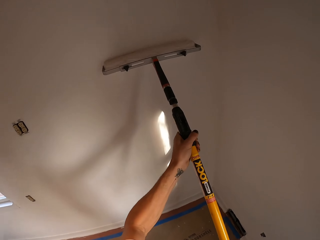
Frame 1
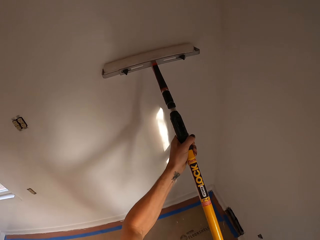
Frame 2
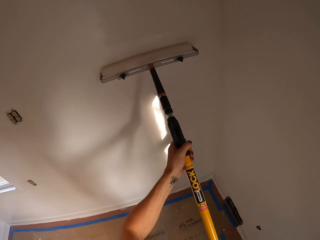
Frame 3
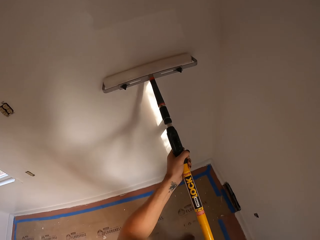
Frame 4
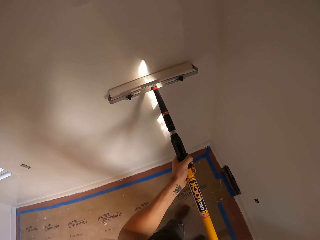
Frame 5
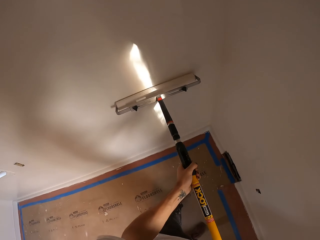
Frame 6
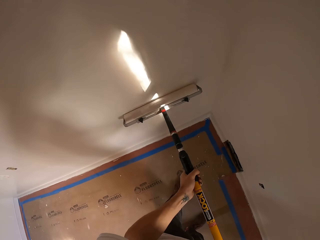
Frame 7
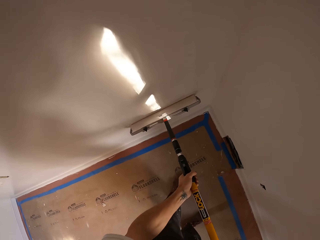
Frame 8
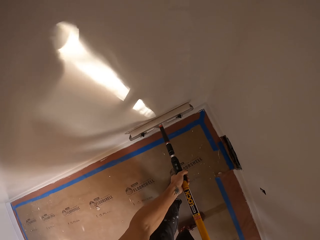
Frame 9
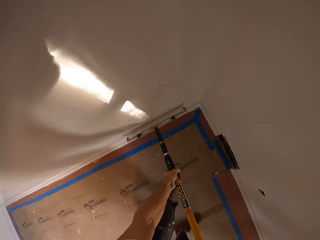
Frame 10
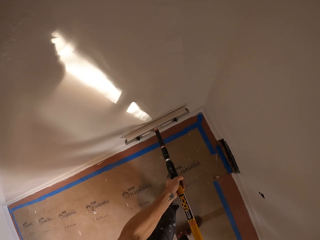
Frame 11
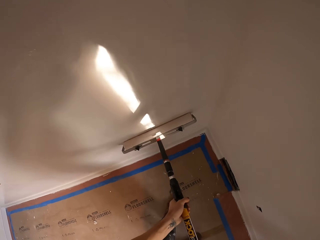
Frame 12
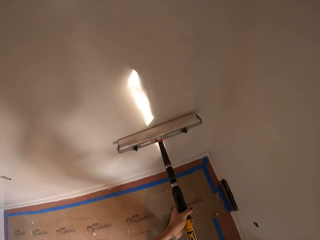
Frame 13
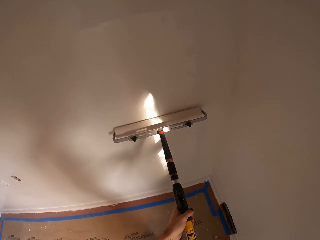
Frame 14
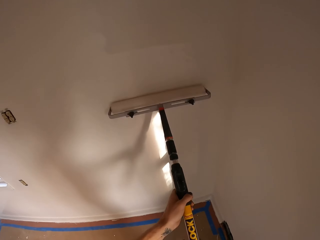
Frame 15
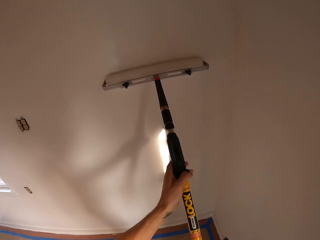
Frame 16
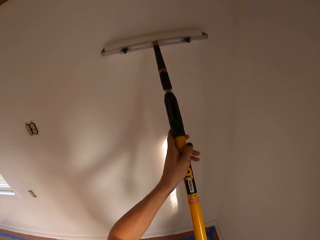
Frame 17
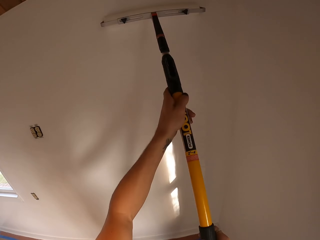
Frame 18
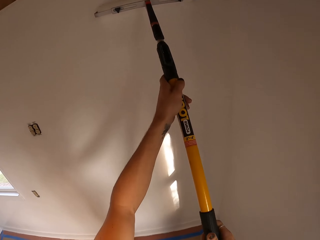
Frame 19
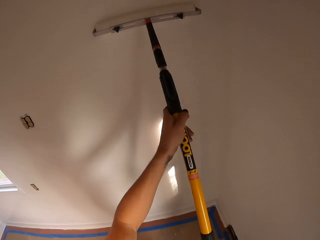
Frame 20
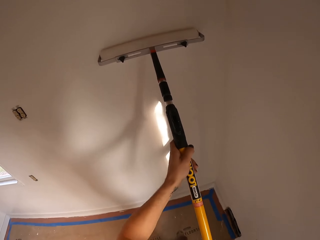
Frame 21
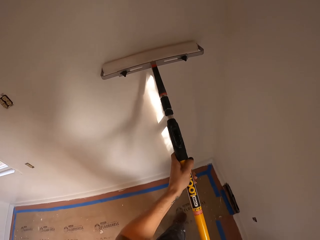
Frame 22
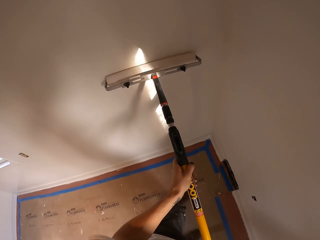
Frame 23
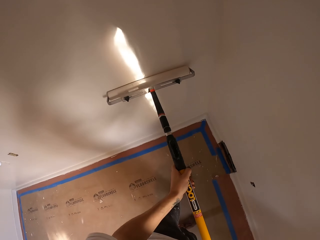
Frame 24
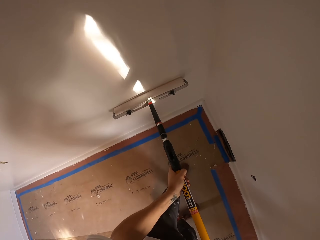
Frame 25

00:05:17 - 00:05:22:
The camera wearer paints the wall.

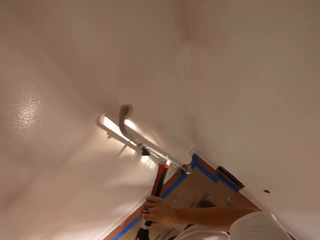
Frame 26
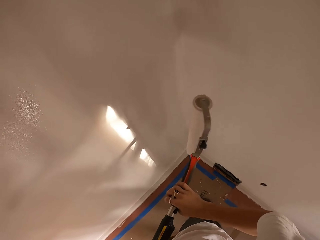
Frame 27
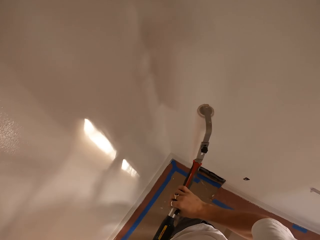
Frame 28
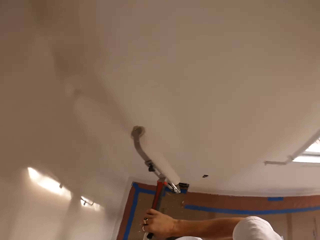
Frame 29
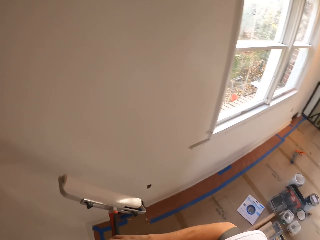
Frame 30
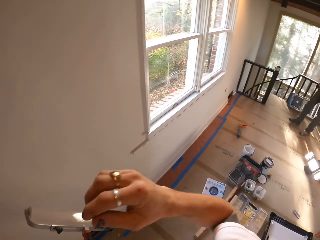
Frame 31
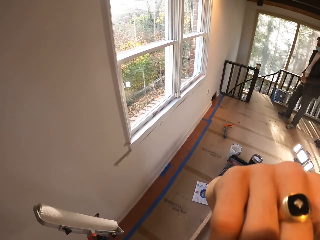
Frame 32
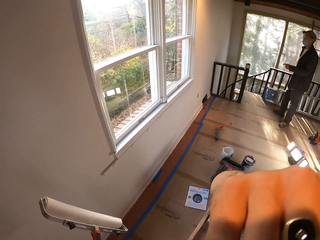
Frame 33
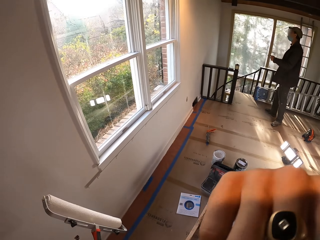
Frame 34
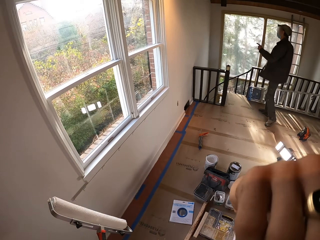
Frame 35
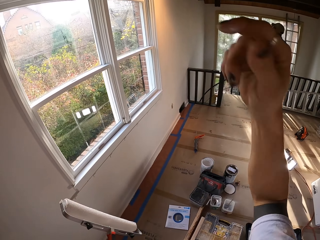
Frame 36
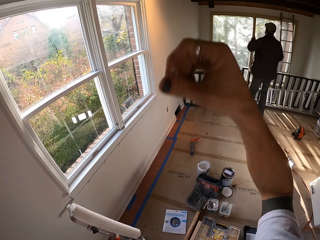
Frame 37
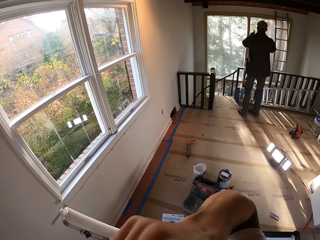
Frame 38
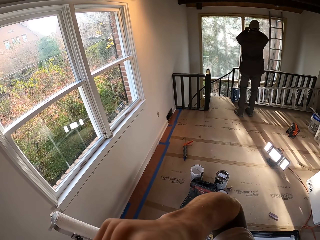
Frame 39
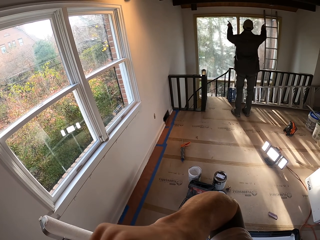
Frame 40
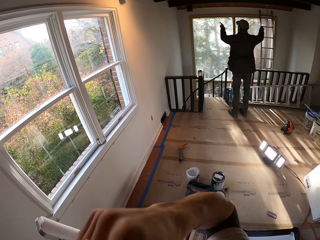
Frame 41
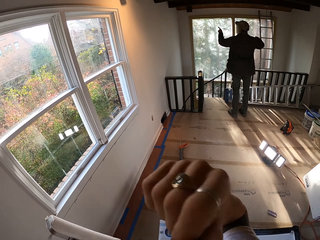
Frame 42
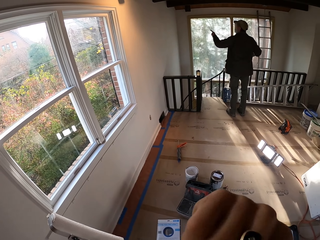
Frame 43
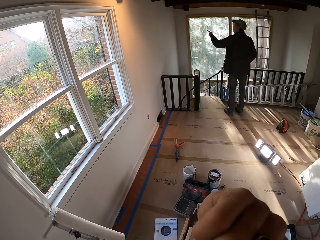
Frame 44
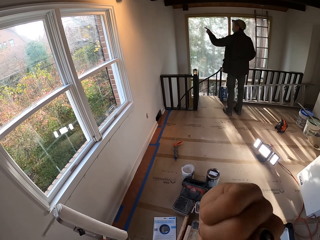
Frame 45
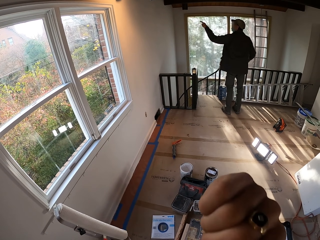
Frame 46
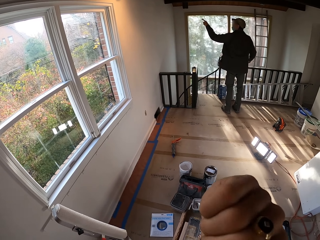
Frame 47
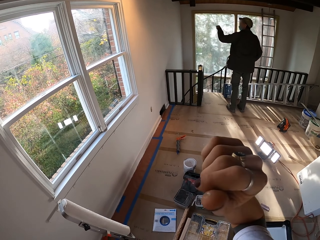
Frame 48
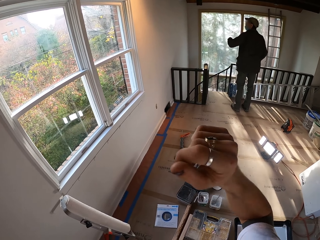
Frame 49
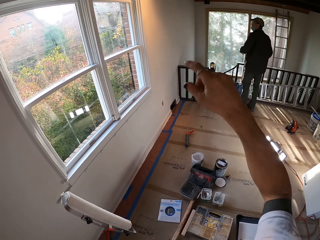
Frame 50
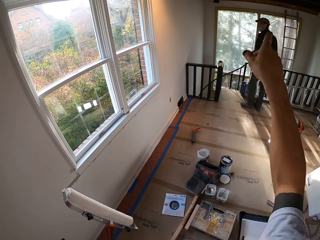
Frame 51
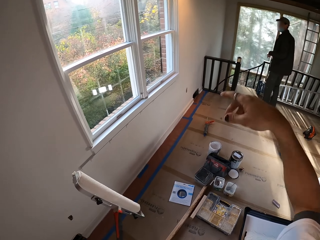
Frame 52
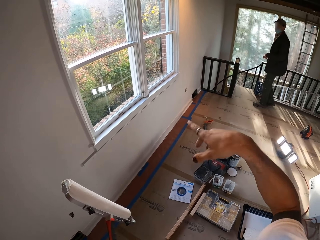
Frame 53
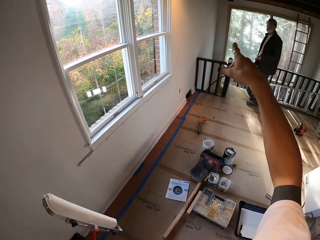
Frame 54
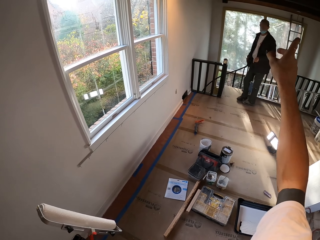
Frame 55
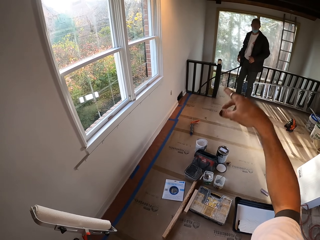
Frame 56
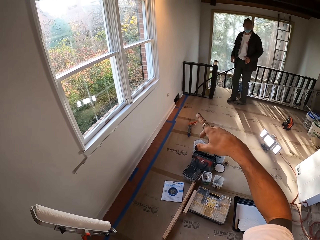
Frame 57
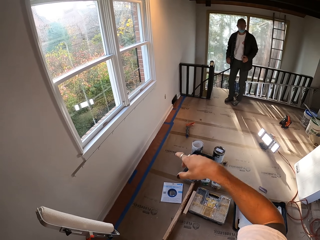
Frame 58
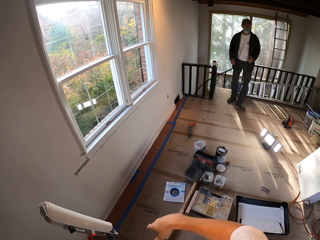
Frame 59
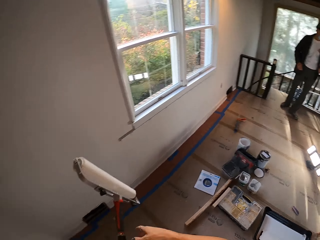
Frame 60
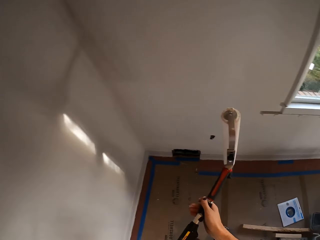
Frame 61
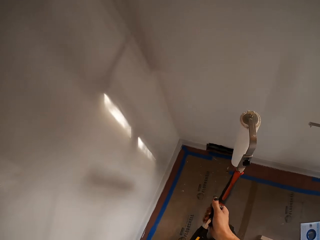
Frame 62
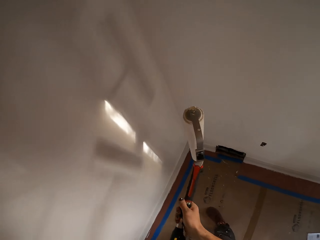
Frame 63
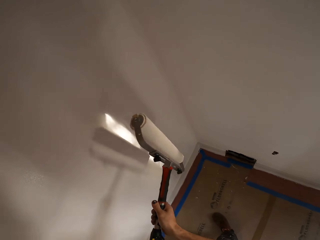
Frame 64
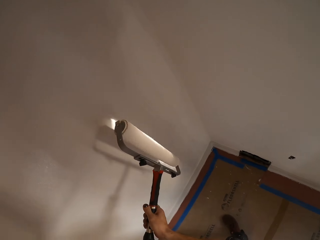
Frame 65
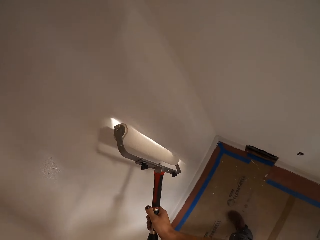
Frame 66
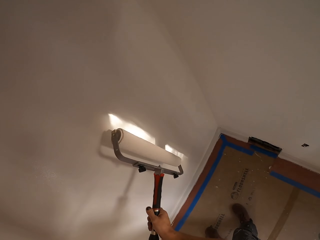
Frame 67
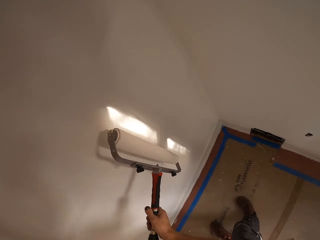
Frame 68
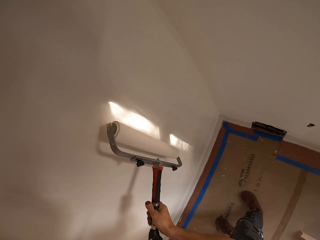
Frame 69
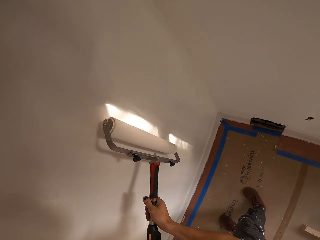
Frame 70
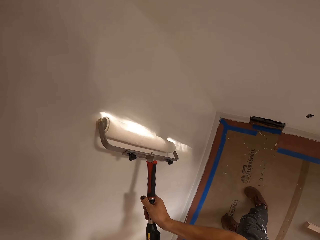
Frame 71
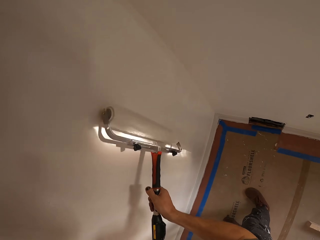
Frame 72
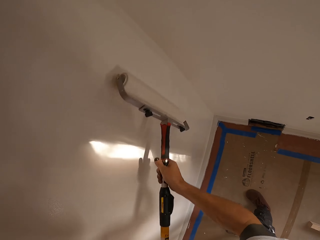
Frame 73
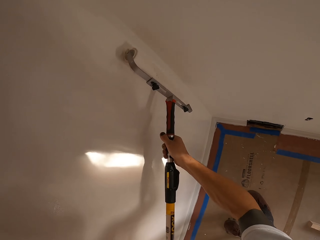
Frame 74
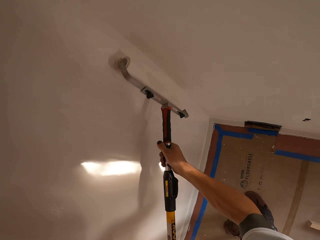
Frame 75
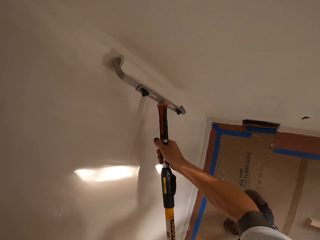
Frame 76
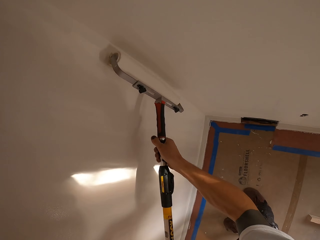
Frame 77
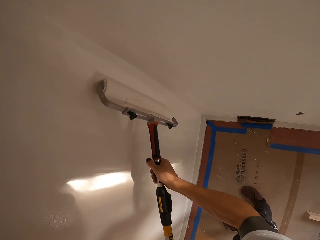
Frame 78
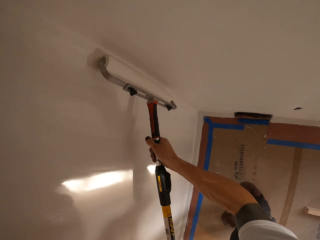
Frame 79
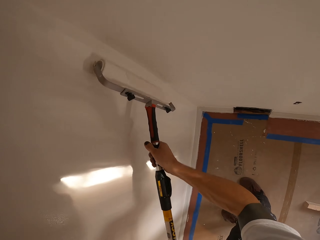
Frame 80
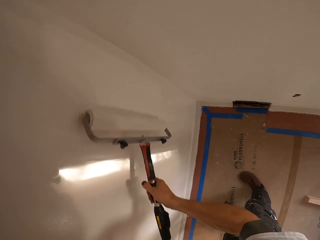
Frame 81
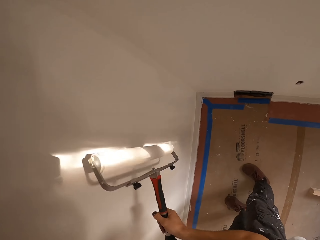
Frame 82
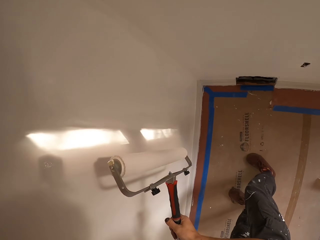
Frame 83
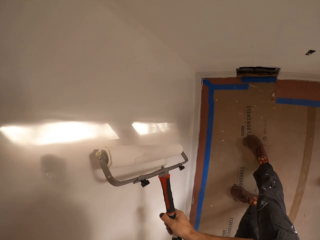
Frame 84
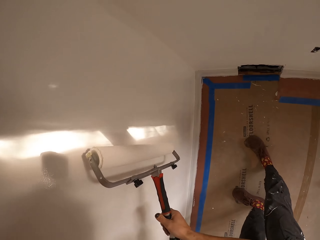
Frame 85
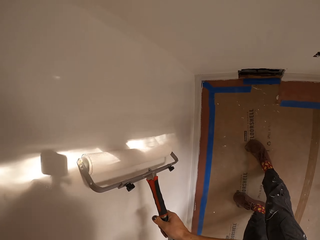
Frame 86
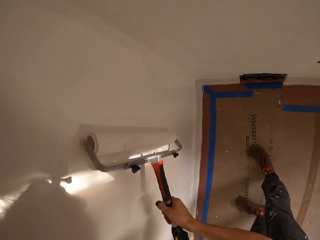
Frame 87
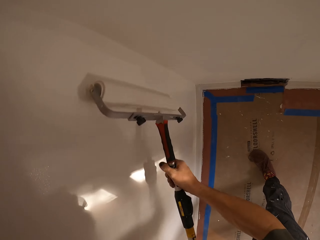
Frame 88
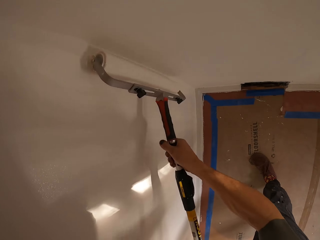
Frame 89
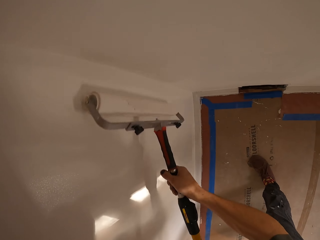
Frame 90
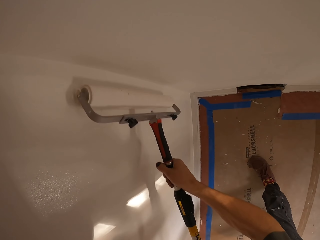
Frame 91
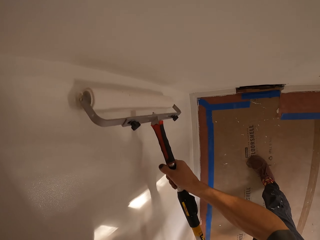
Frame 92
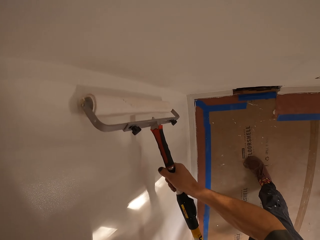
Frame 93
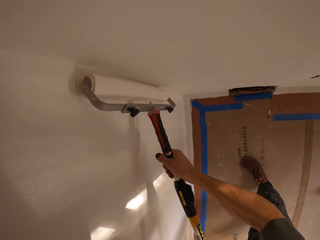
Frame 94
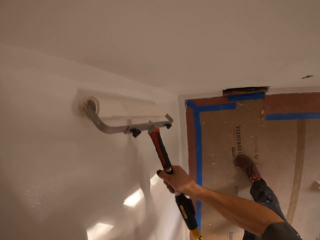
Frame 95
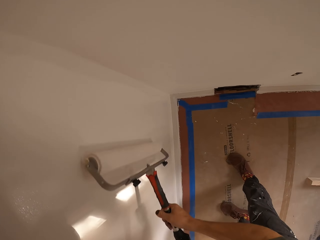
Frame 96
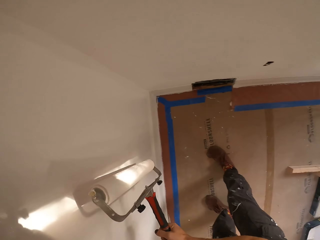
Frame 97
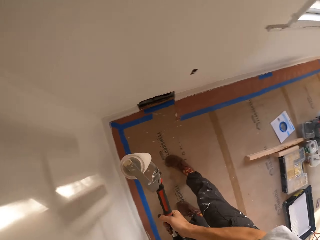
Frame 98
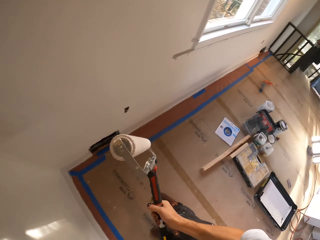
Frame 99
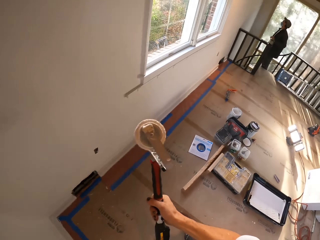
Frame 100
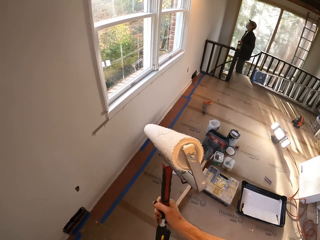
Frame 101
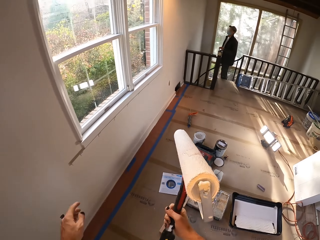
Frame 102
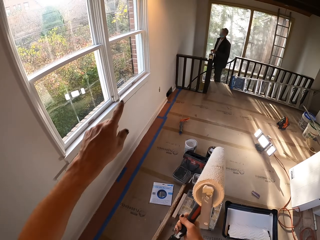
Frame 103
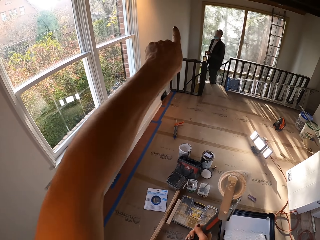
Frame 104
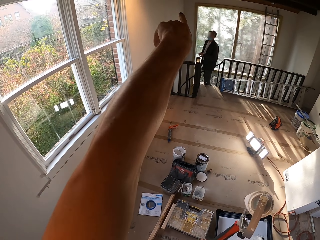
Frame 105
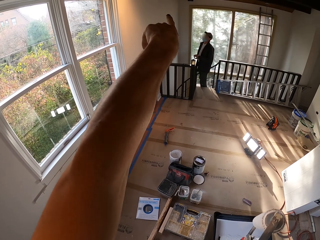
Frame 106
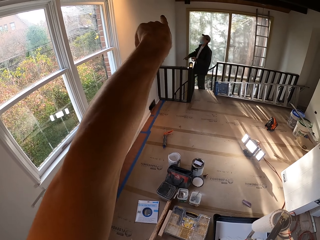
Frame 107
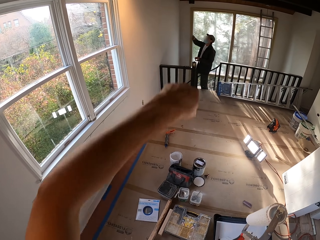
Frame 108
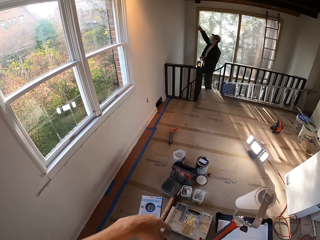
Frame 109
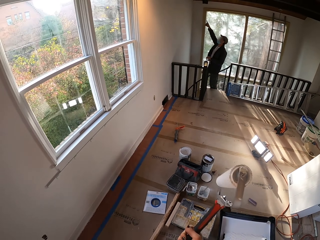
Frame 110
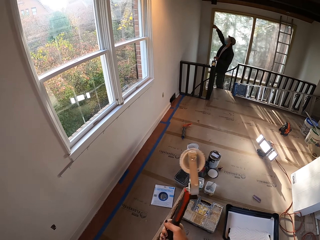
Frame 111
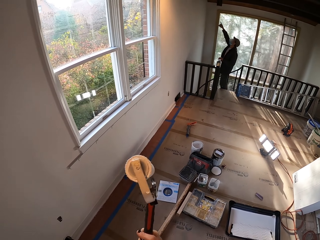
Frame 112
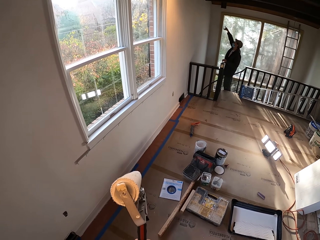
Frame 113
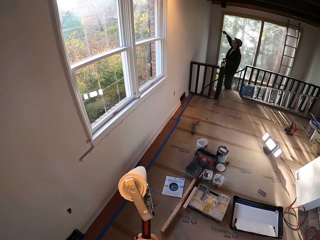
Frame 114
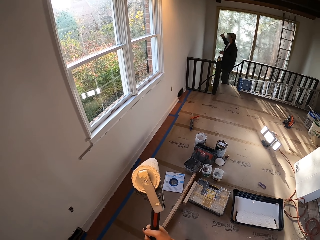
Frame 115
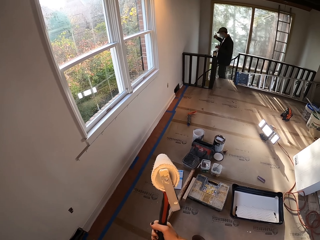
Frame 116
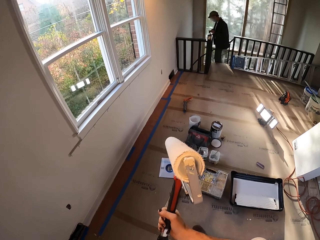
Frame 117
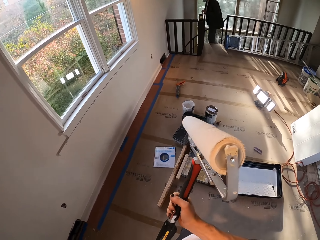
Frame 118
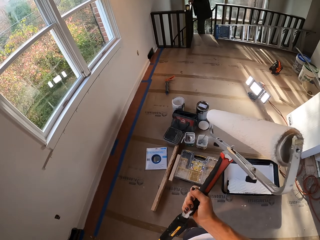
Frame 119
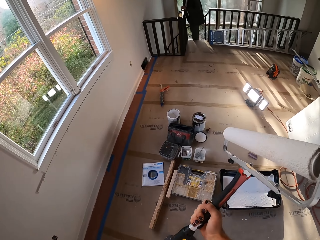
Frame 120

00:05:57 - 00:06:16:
The camera wearer touches the camera. He touches his head. He paints the wall. He stops painting the wall. He points the wall with his hands. He holds the roller paint brush.
